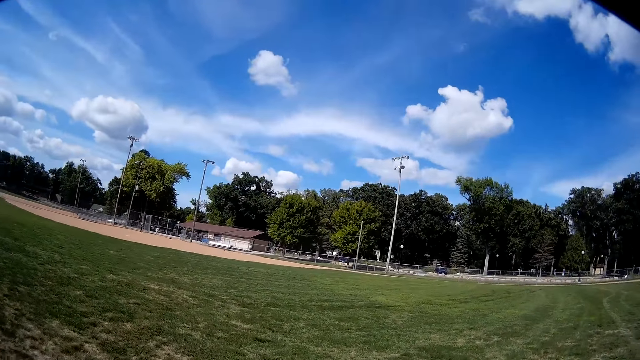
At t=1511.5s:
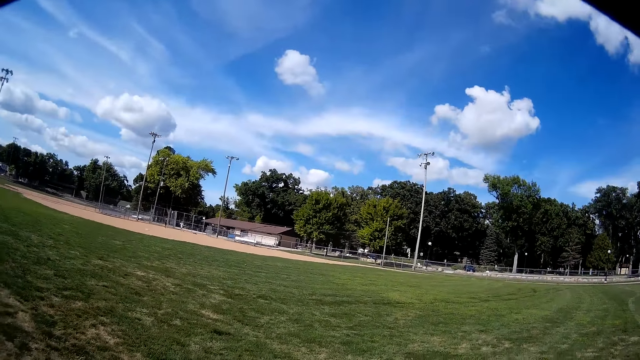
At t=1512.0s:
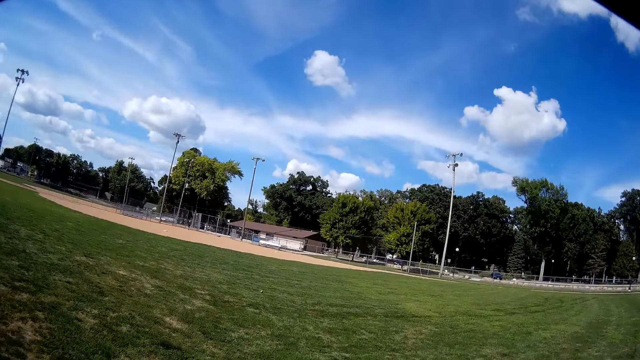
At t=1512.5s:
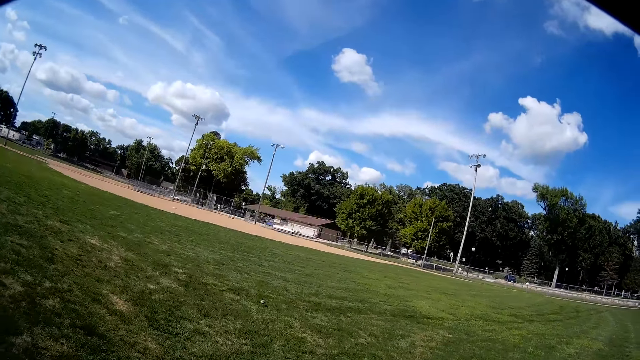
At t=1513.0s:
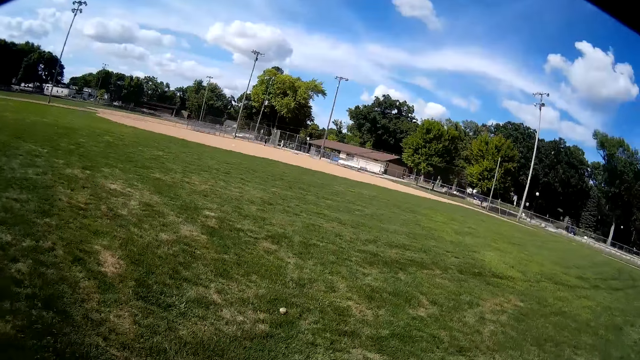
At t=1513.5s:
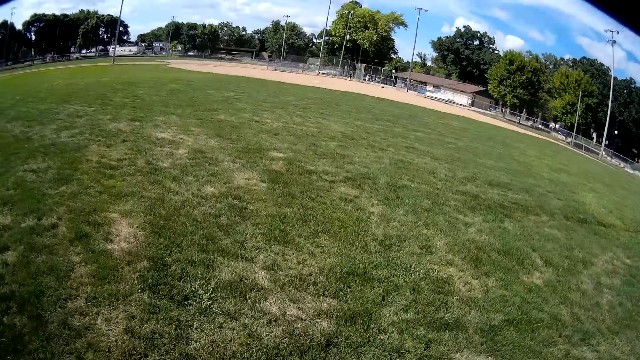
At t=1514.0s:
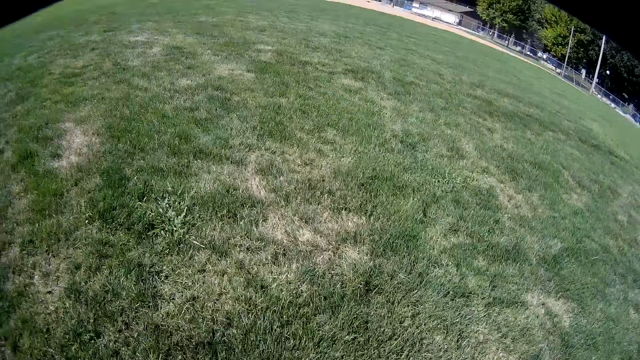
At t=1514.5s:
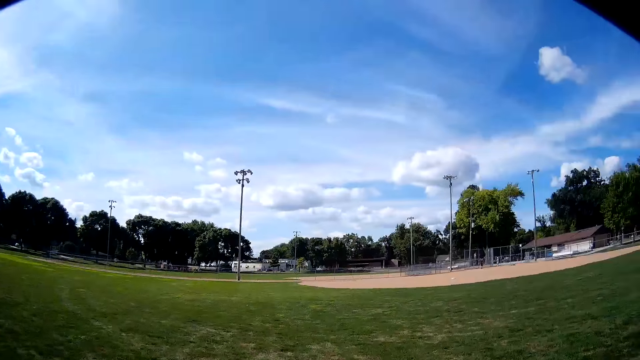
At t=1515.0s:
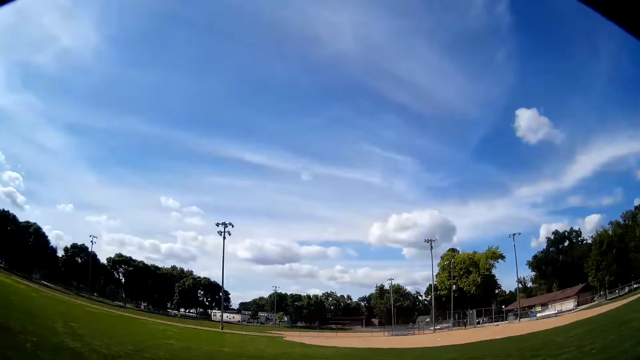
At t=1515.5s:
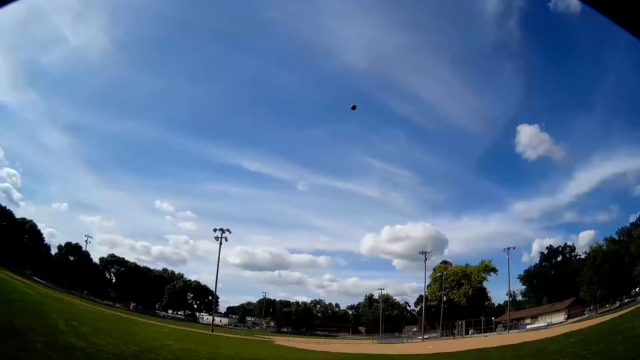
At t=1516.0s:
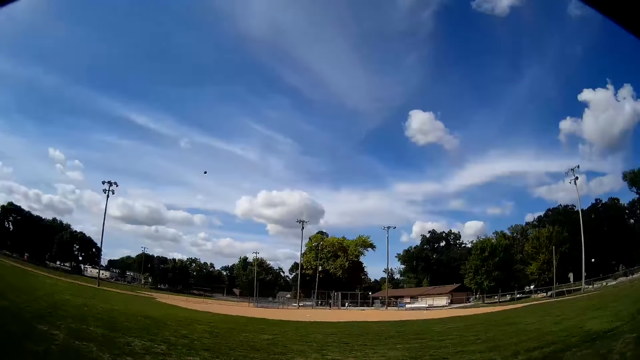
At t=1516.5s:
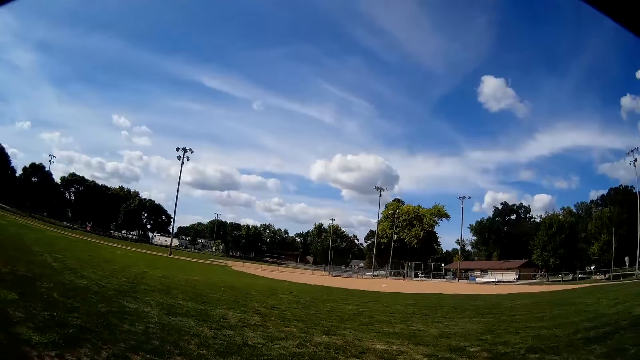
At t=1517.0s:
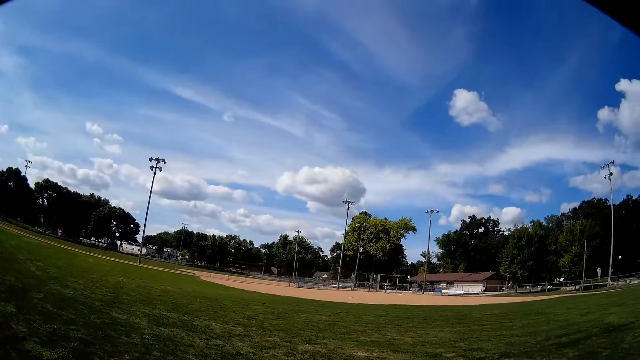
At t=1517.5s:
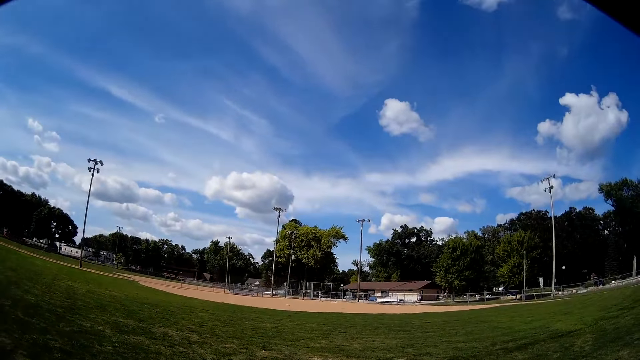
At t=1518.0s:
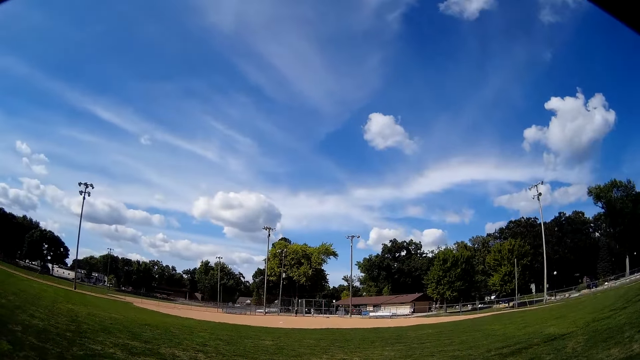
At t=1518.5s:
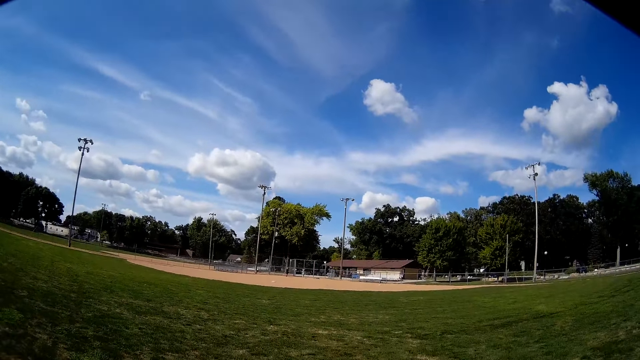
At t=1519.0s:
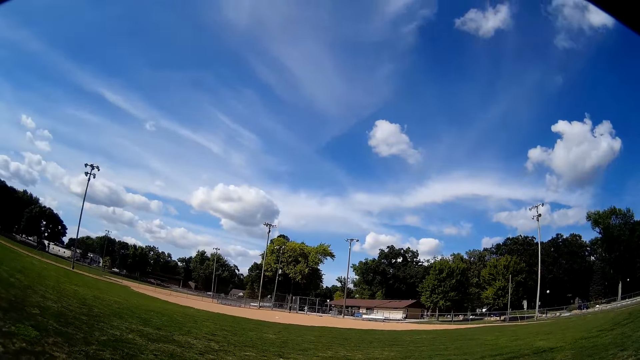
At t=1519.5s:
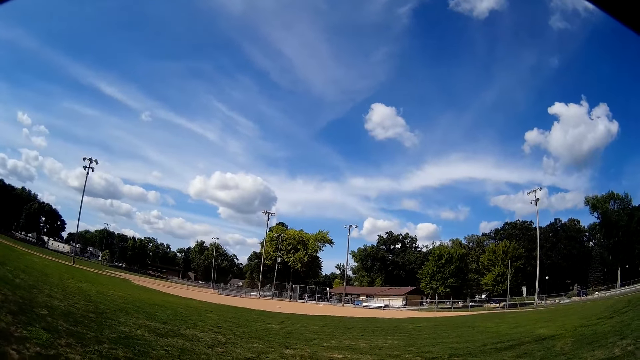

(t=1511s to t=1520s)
The camera wearer picks up the baseball from the ground. They hold the baseball. They throw the baseball to a man and another man.

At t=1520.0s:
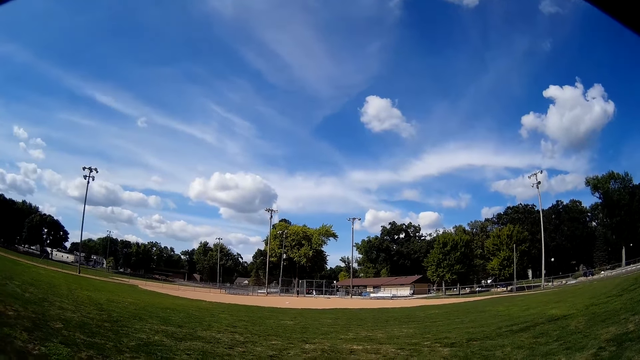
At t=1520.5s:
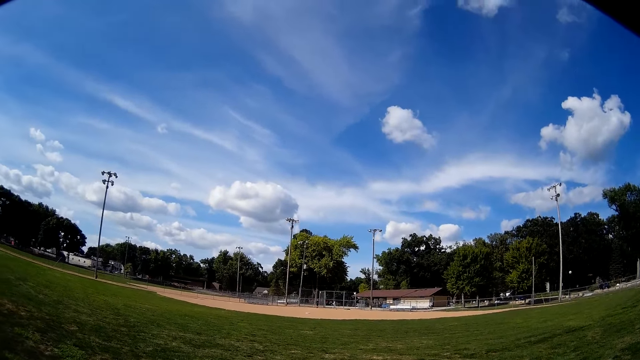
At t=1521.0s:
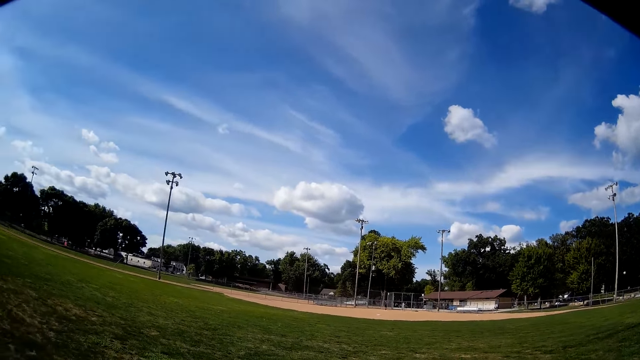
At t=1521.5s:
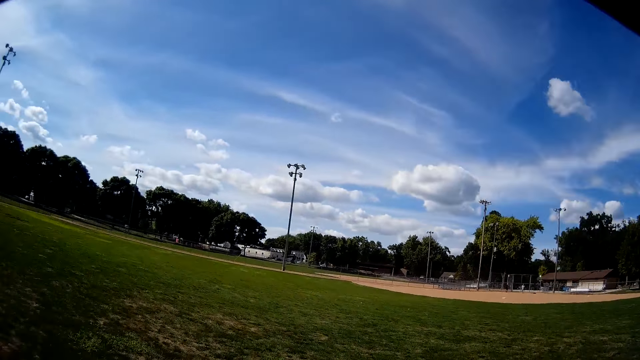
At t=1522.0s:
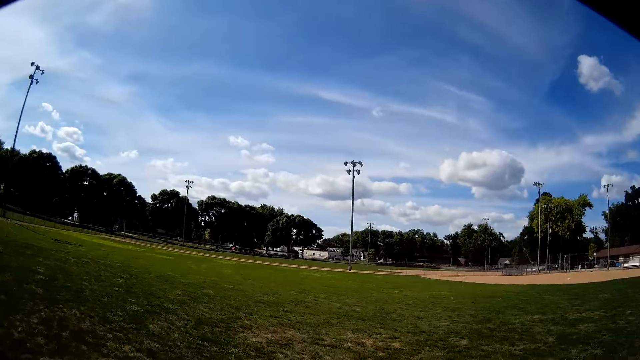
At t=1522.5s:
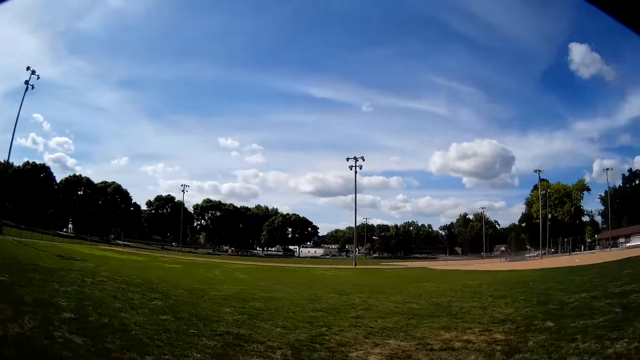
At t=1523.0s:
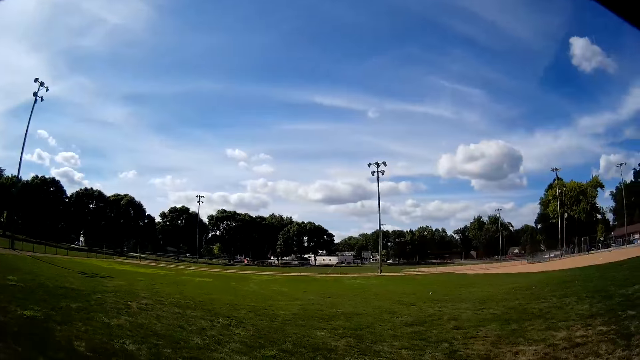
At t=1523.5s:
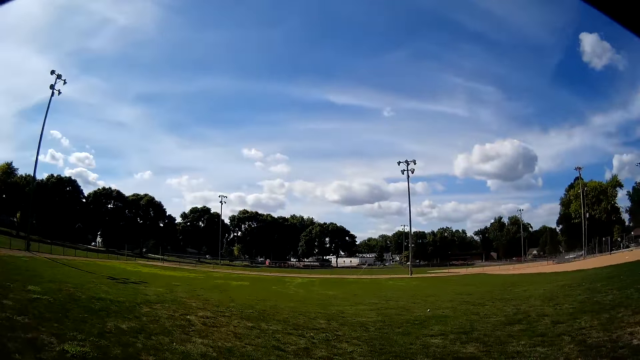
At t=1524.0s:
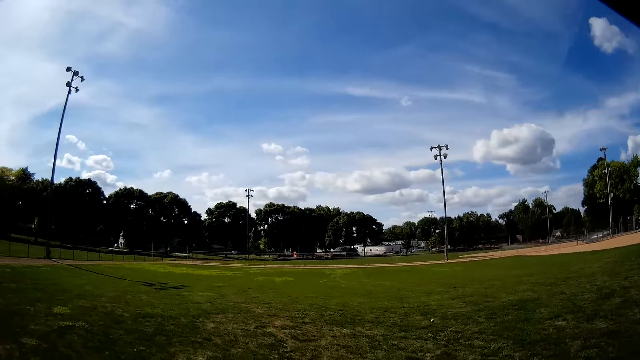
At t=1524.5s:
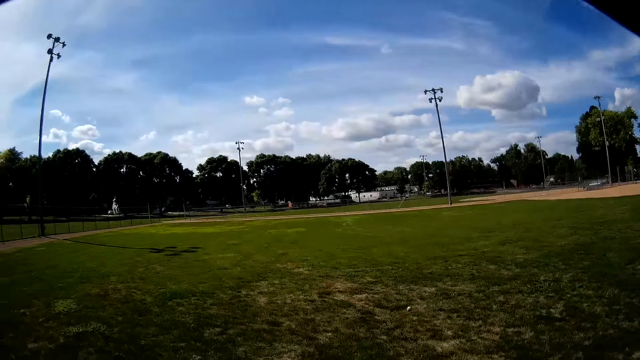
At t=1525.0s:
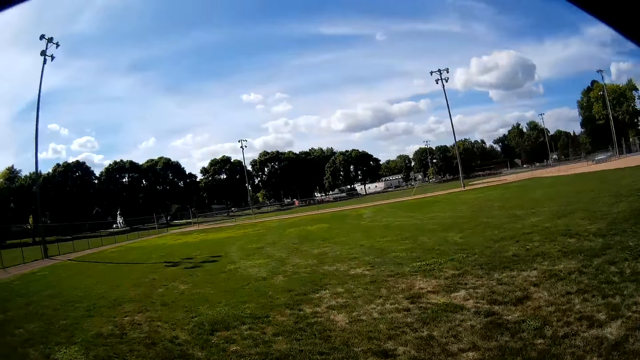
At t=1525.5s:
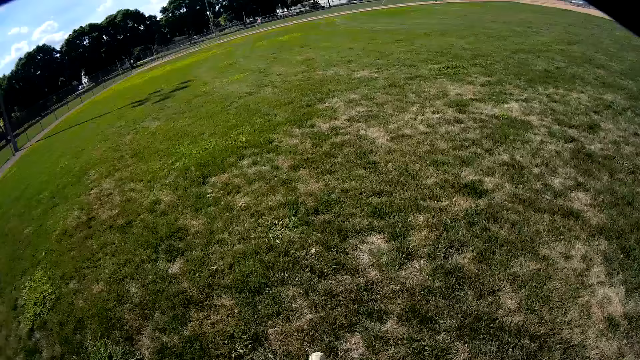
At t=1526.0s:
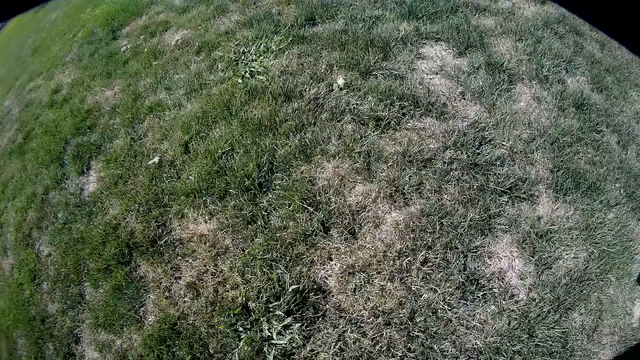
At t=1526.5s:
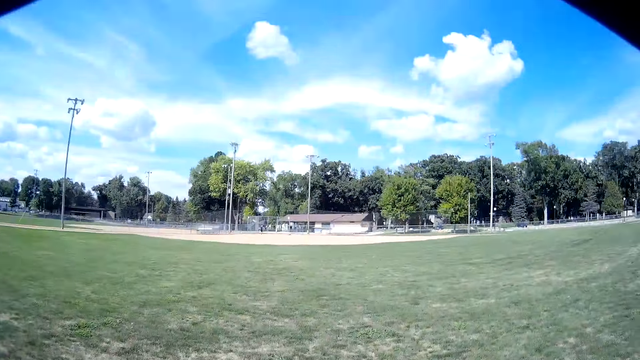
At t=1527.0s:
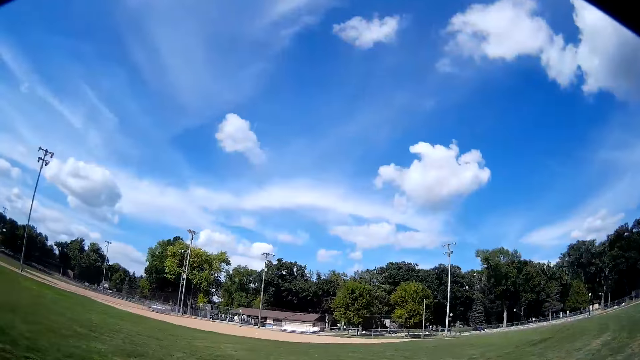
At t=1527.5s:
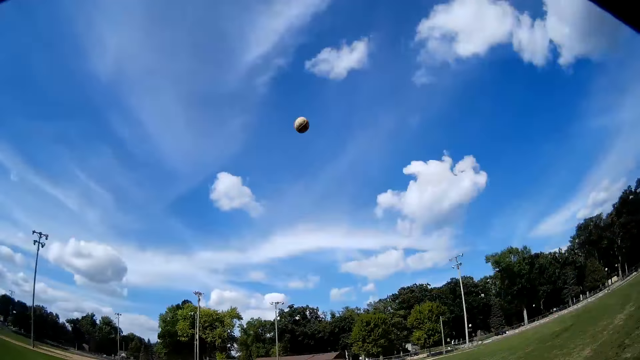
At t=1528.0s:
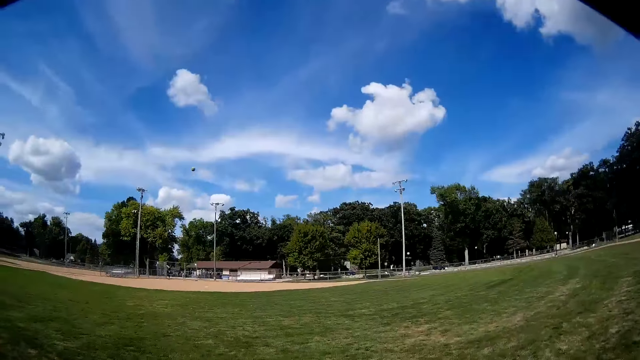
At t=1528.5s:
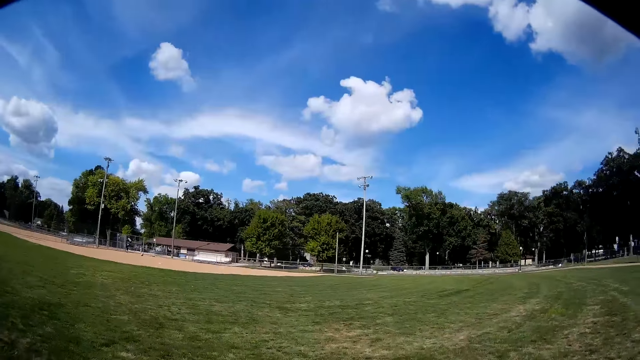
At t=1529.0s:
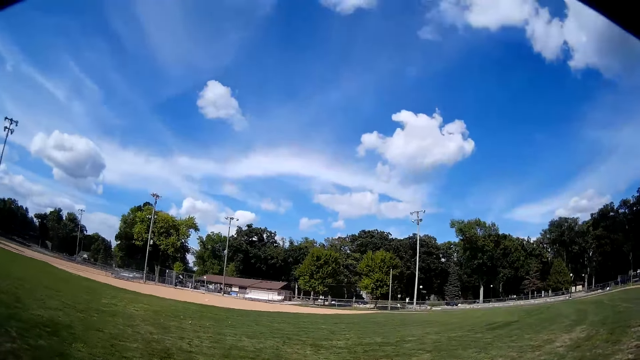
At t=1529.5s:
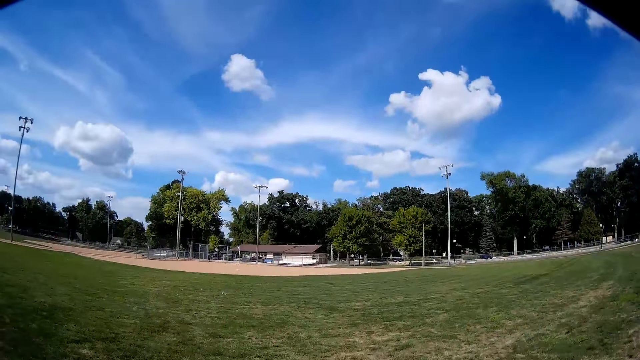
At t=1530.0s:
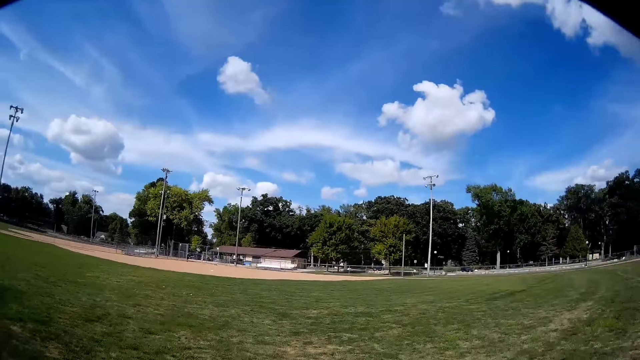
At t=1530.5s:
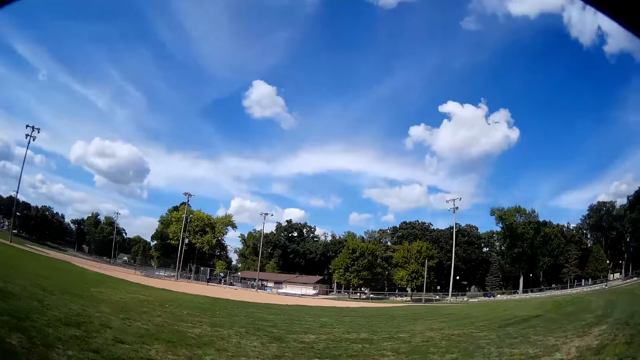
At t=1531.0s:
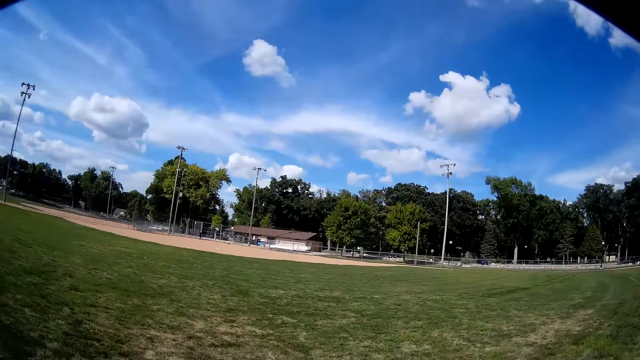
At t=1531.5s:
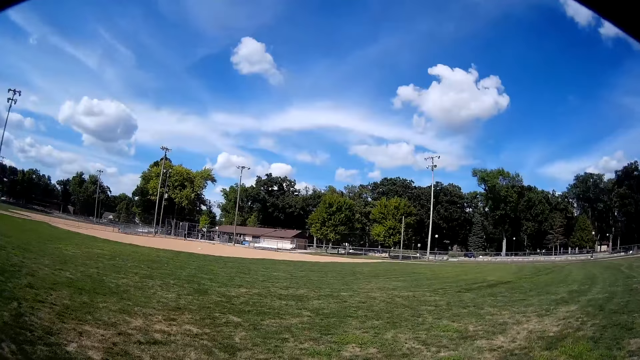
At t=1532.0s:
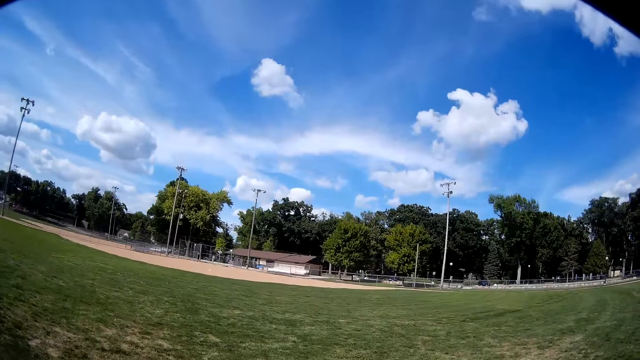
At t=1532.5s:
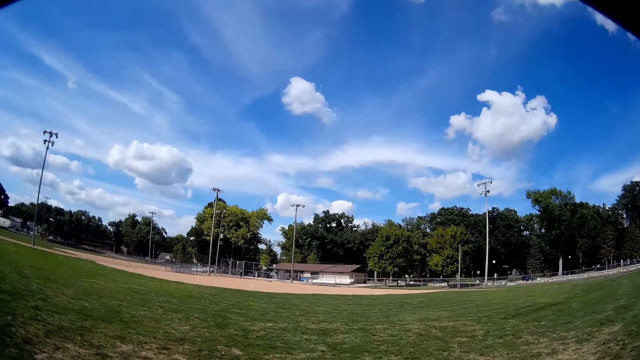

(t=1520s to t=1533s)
A man throws the baseball to the camera wearer. The camera wearer runs on the field. They hold the baseball. They pick up the baseball from the ground. They throw the baseball to the man and another man. They walk on the field.
